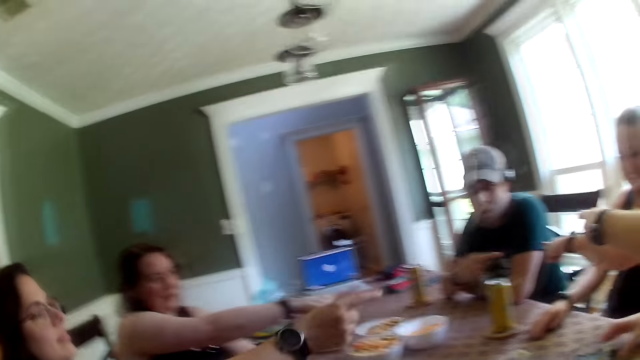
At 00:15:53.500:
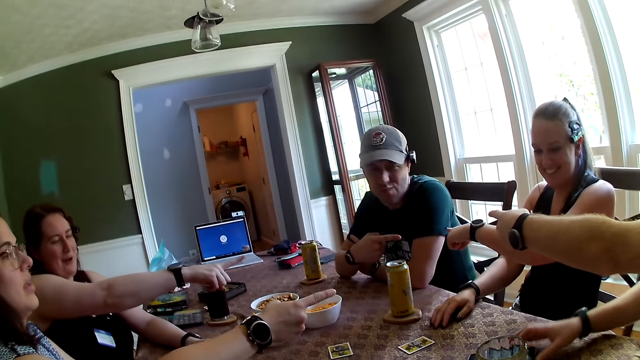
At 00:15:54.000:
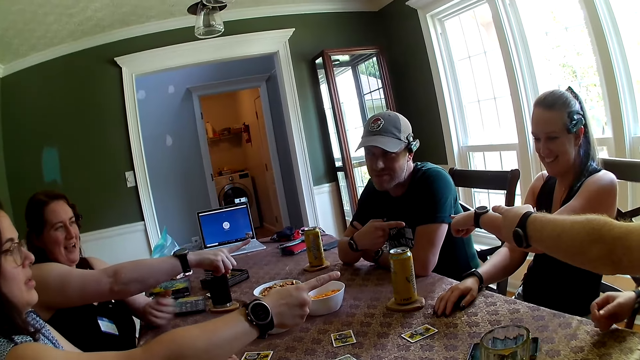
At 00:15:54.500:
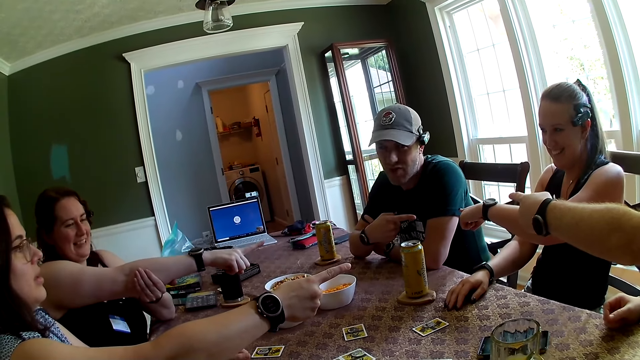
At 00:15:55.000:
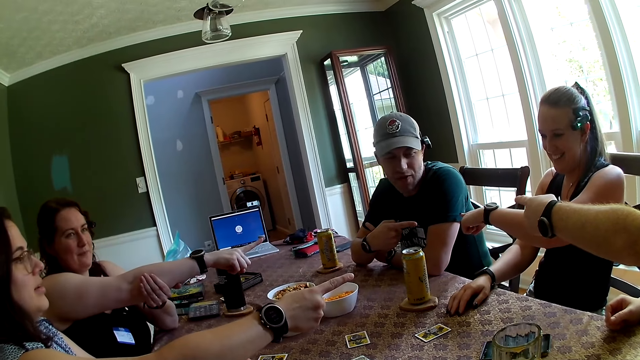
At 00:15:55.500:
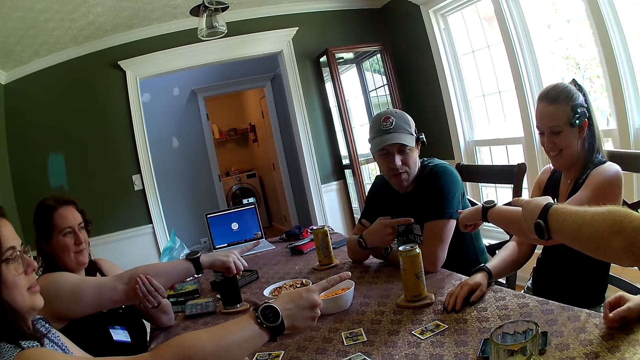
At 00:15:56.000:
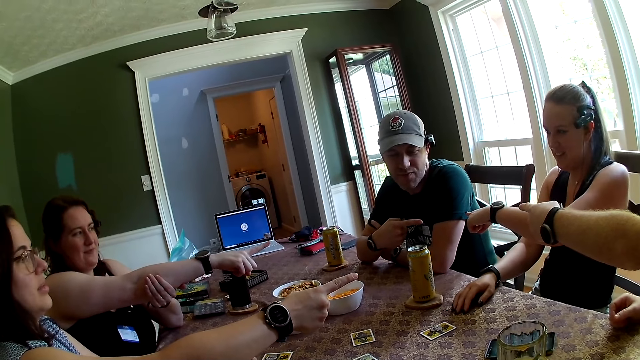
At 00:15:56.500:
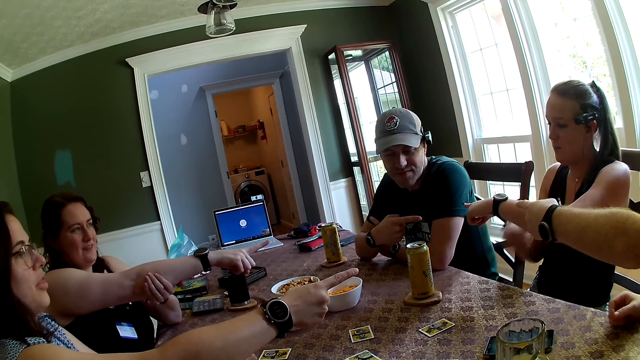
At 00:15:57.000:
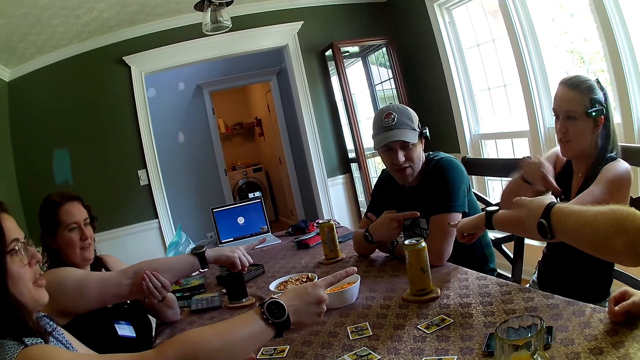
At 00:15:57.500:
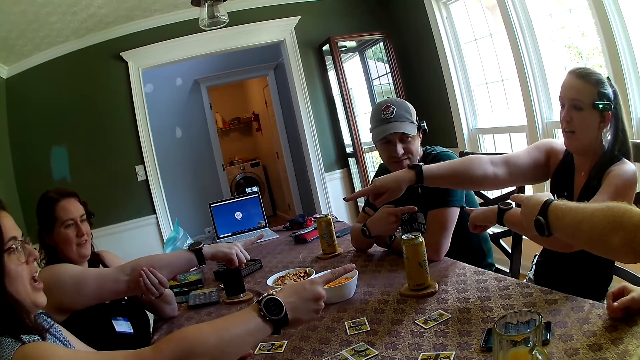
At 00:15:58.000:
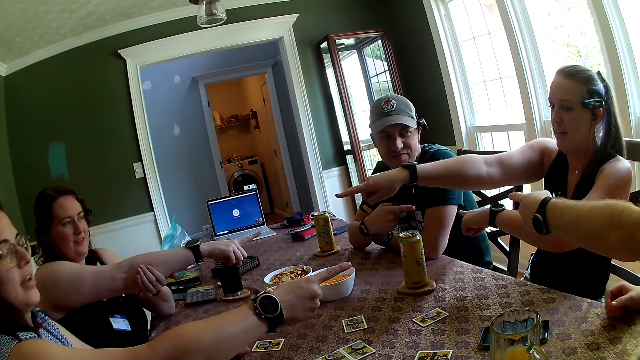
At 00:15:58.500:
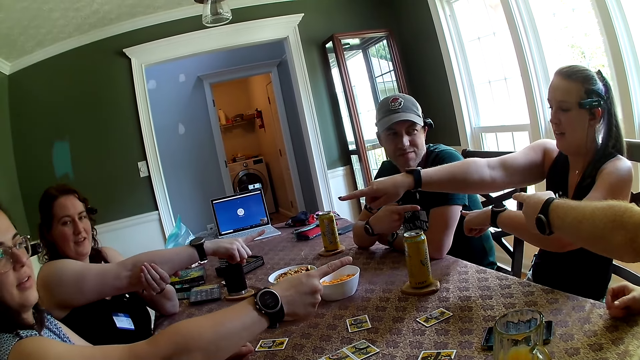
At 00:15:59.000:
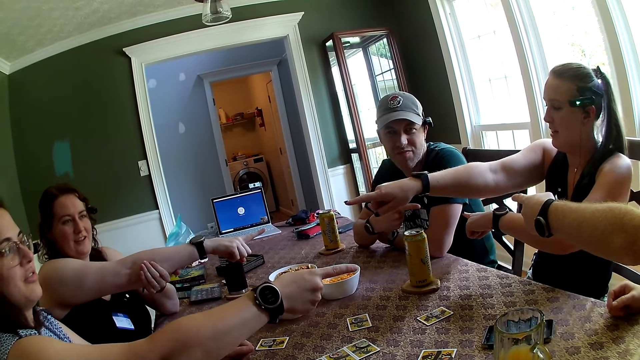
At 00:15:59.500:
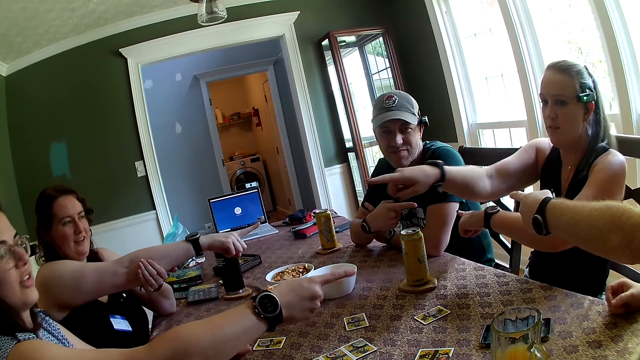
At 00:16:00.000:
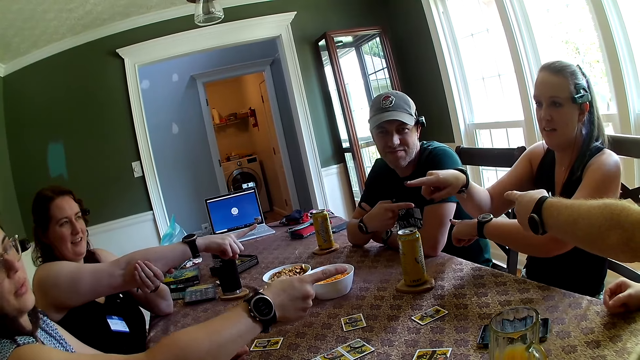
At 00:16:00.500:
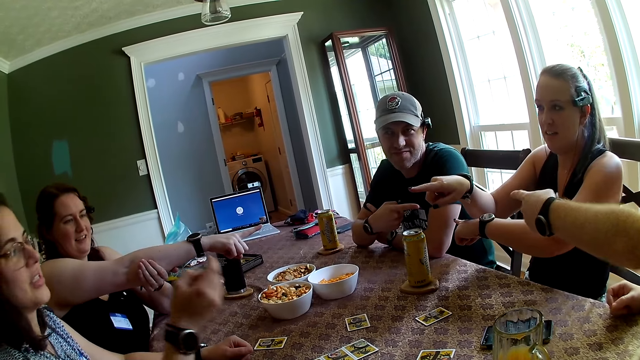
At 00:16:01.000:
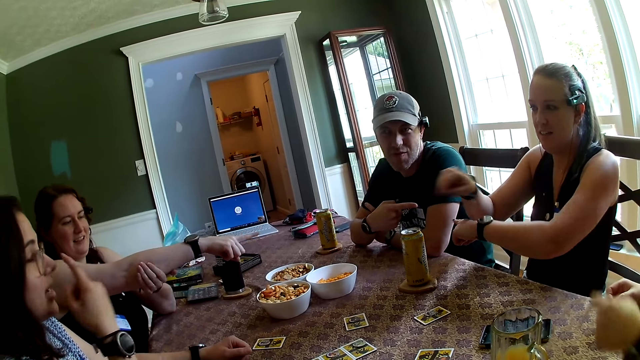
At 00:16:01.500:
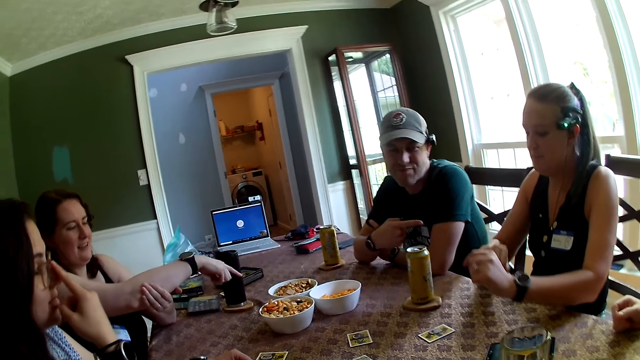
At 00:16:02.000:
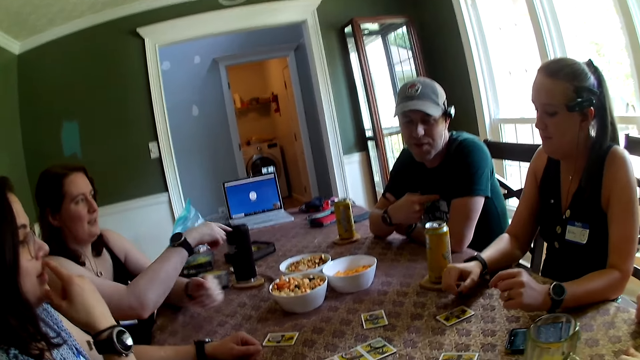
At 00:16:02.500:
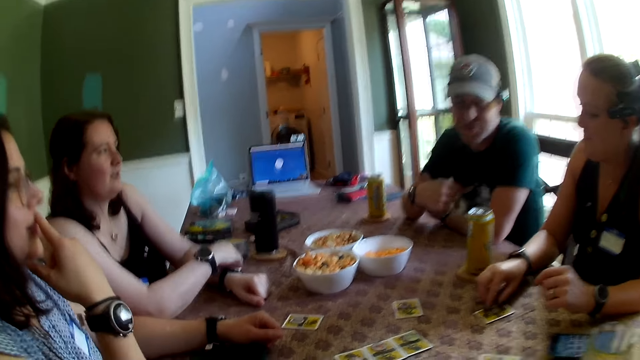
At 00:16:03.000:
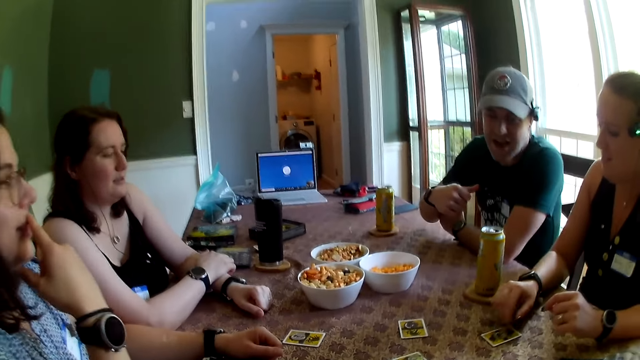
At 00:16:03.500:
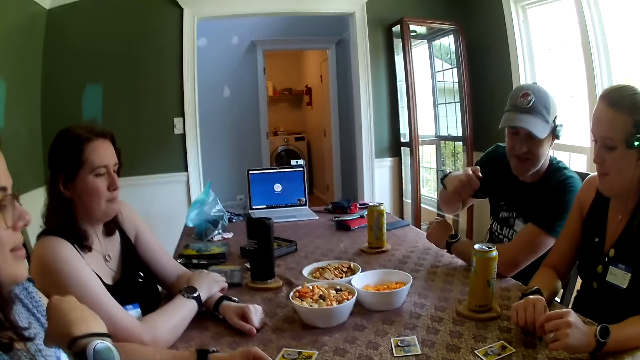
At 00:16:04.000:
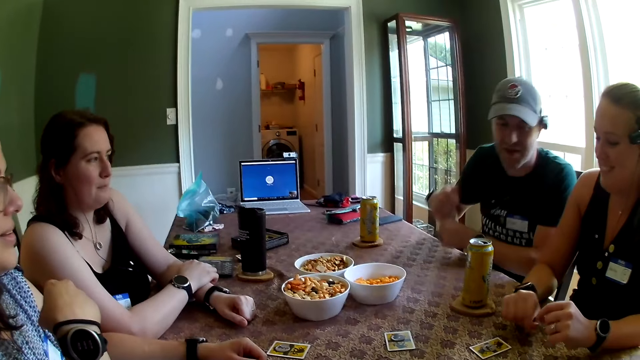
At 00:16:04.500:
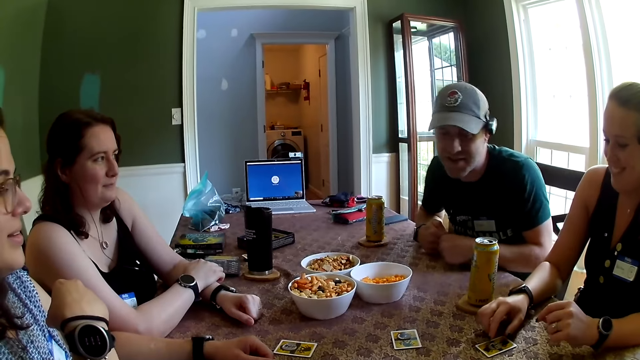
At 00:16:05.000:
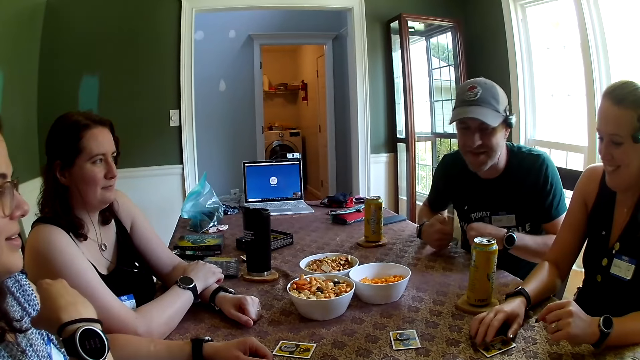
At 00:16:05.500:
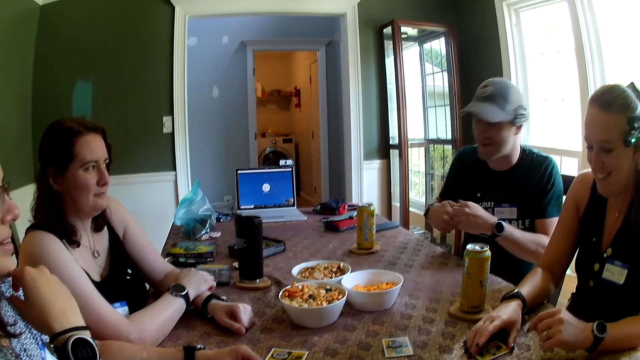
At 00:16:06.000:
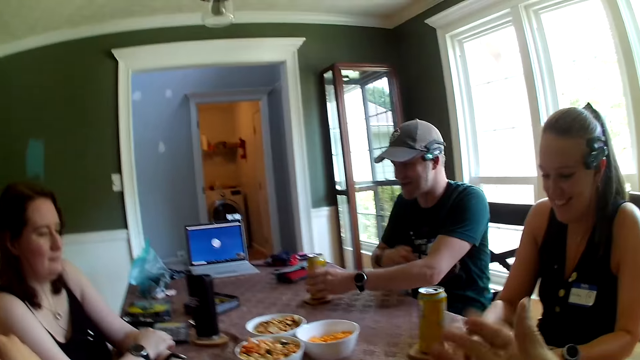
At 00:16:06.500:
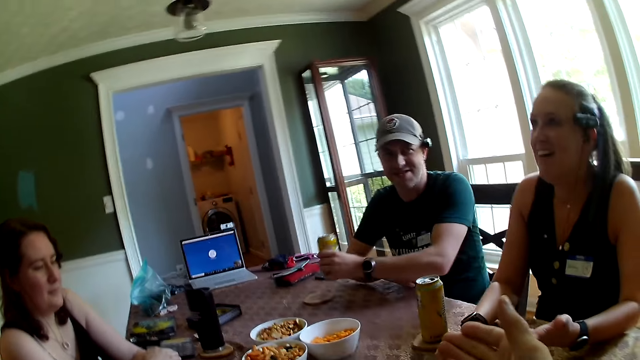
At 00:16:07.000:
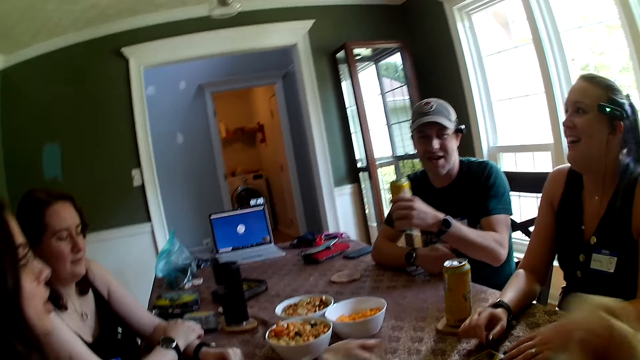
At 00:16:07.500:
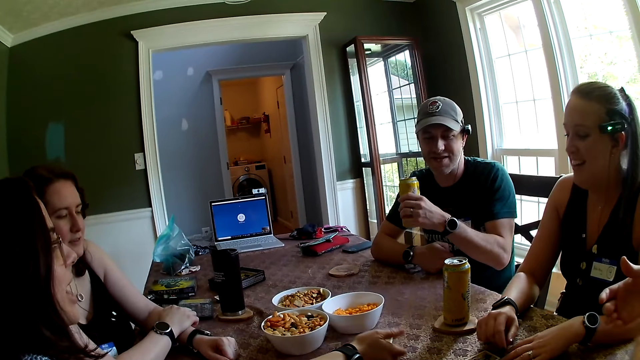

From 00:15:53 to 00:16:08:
The second woman points at the first man with her right index finger. The first woman converses with the camera wearer and the group of people. The first woman points at the first man with her right index finger. The second woman points at the third woman with her right index finger. The second woman adjusts her glasses with her right index finger. The first woman lowers both hands on the table. The third woman lowers both hands on the table. The other man lowers his hands. The camera wearer stares at the cards on the table. They converse with the group of people. The other man takes the juice can from the table with his left hand.

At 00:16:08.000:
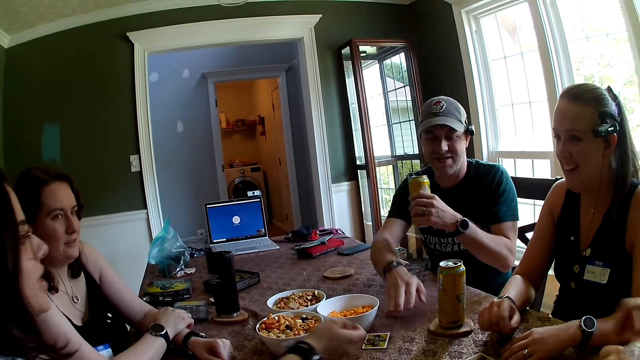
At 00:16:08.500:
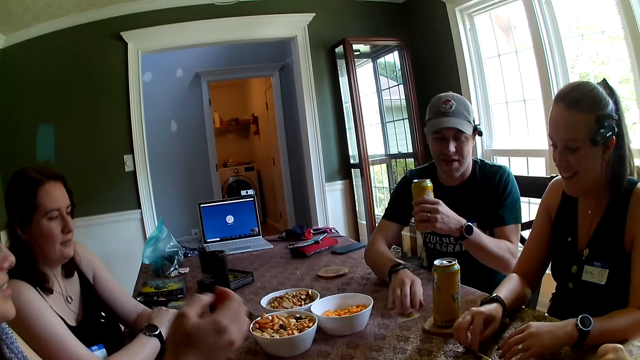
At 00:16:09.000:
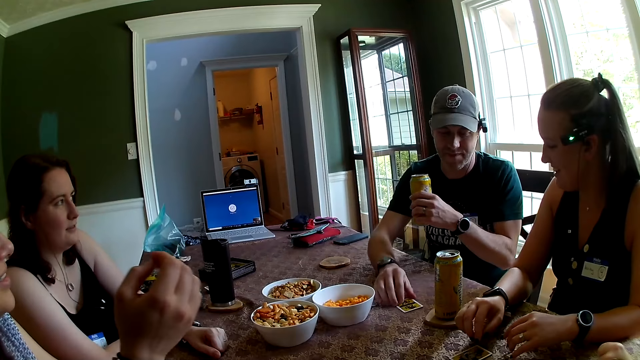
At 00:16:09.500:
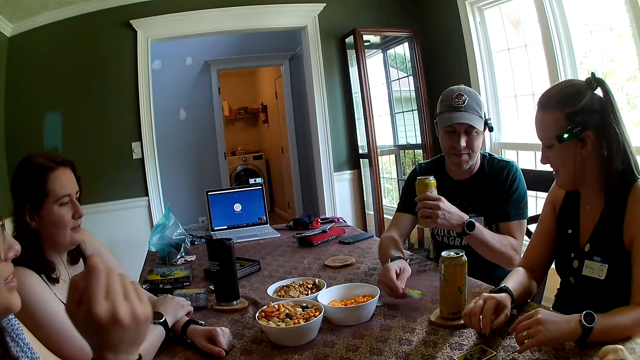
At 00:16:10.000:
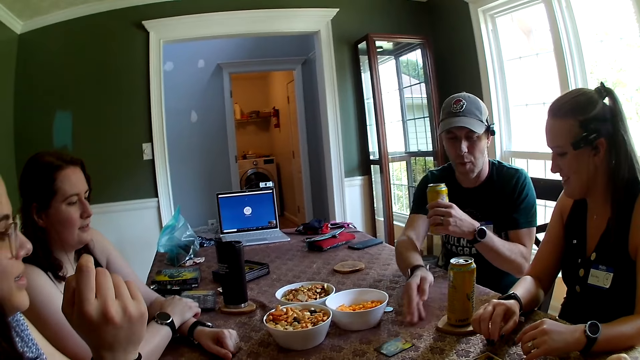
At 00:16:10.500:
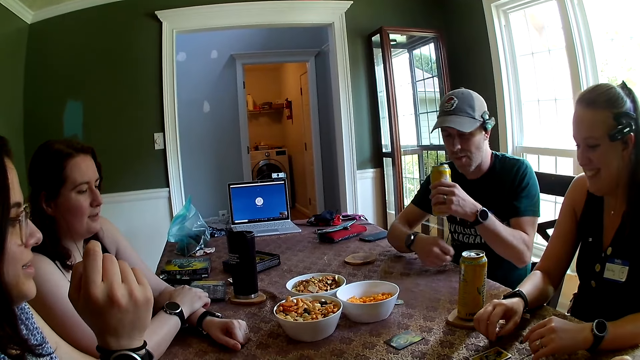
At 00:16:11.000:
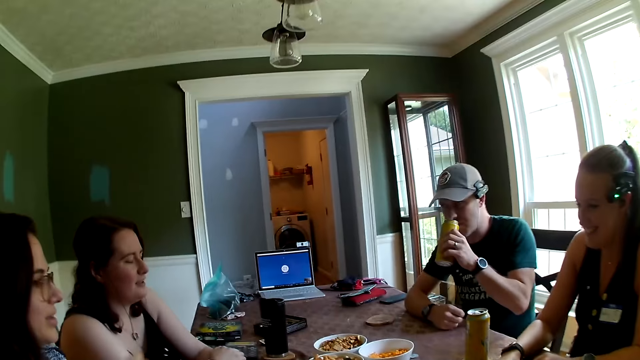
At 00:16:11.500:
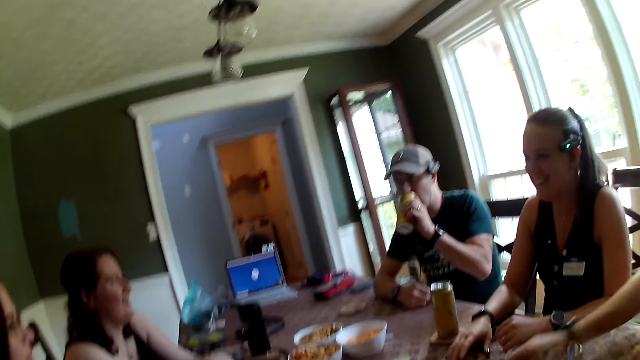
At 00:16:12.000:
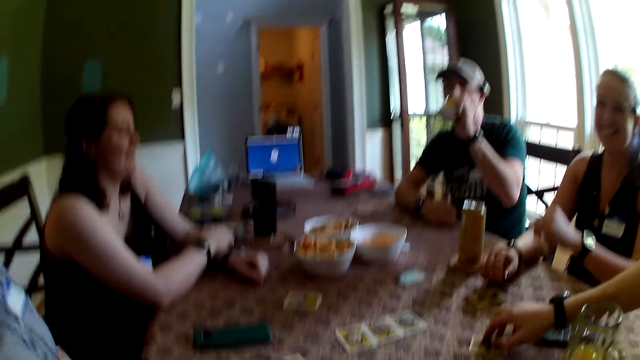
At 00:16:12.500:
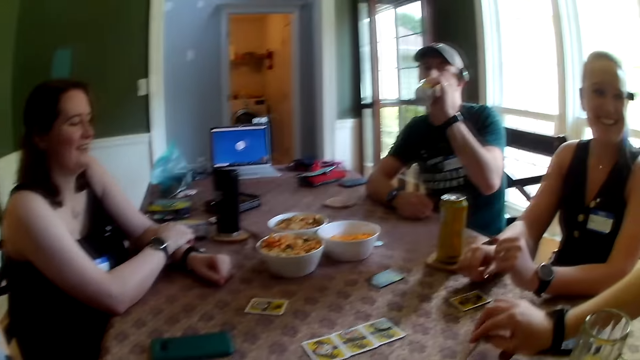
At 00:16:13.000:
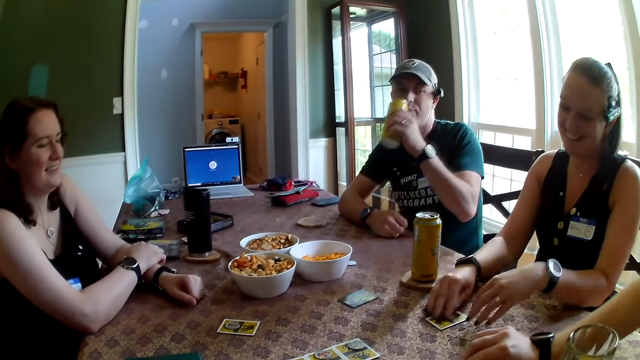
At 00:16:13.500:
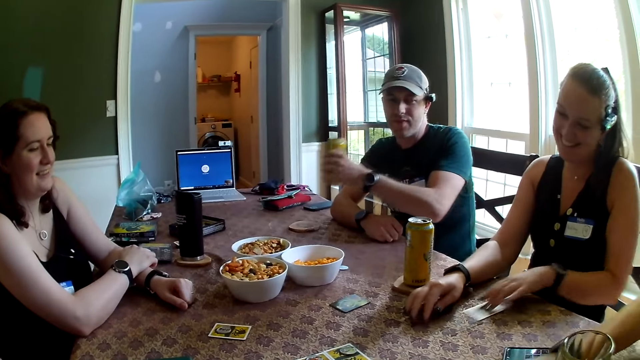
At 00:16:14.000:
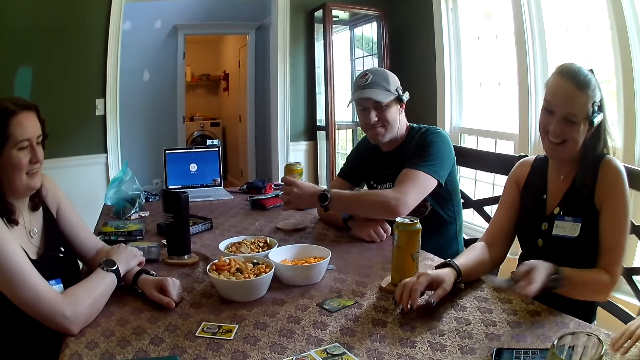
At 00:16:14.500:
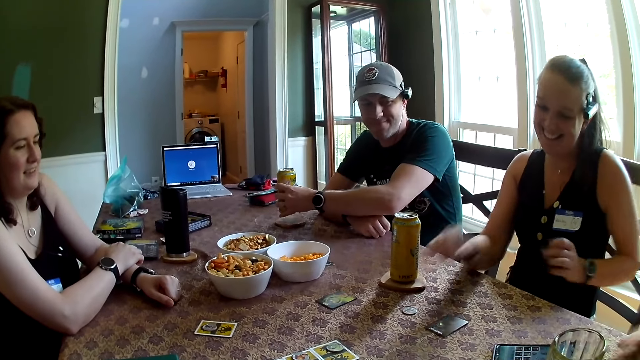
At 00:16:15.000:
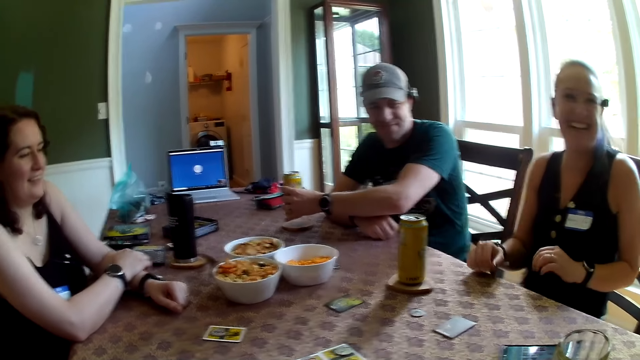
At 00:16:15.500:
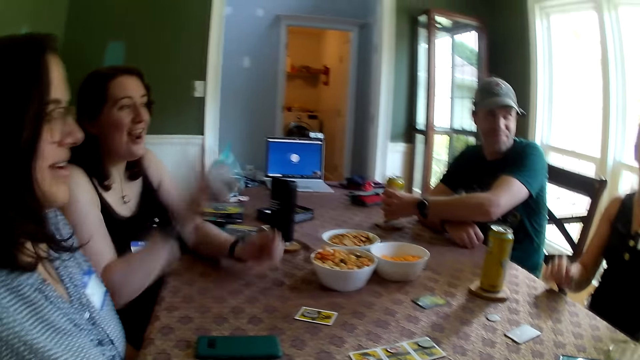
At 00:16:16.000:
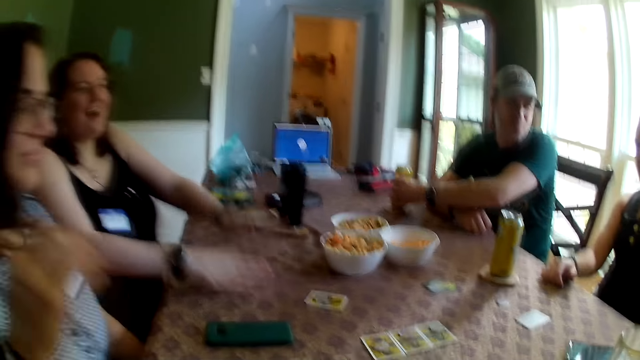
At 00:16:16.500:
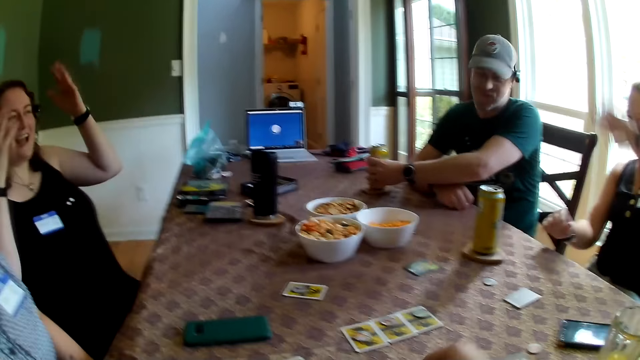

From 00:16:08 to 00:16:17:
The other man moves the card on the table. He drinks from the drink can in his left hand. The first man converses with the camera wearer and the group of people. The first woman moves the card on the table. The other man drops the juice can on the coaster on the table. The first woman takes the card from the table with her left hand. She drops the card in her left hand on the table. The third woman raises her hands.
